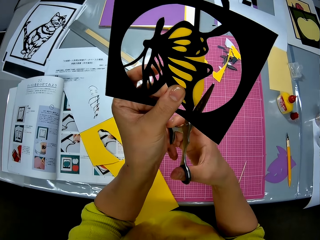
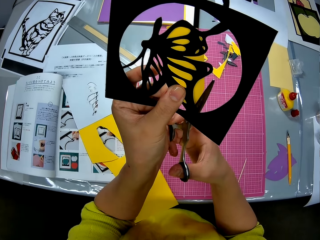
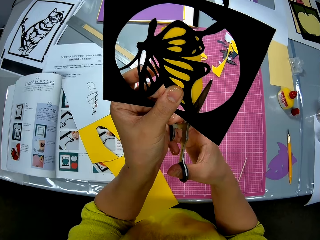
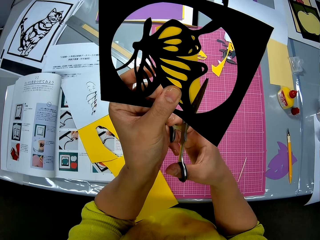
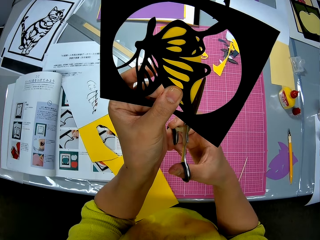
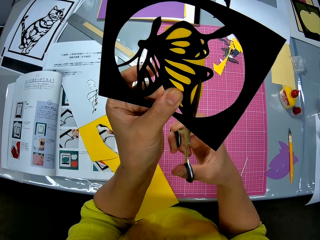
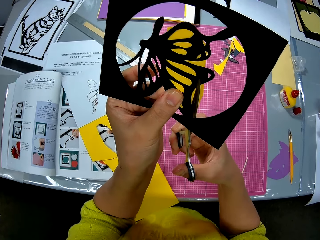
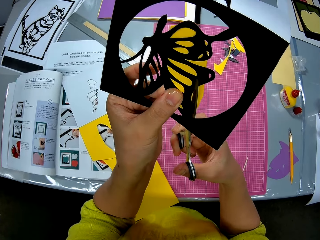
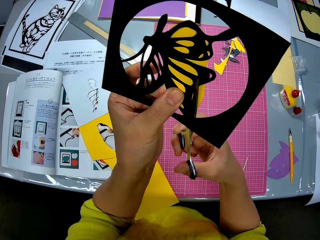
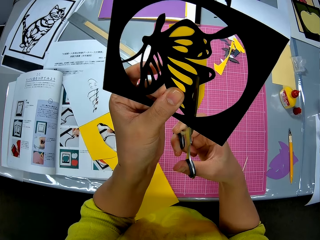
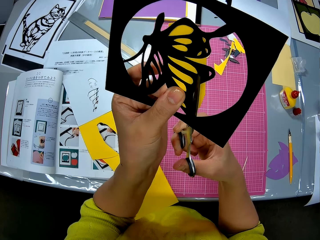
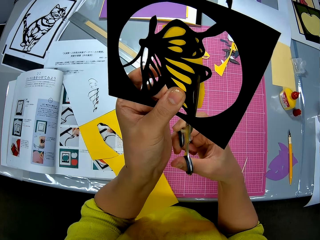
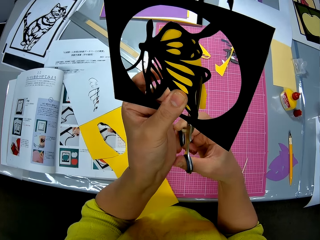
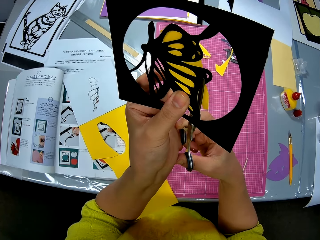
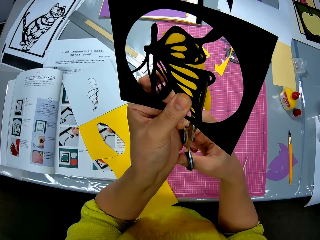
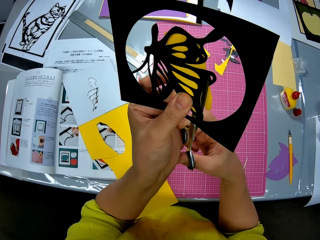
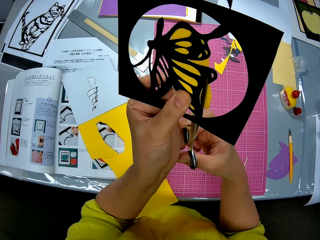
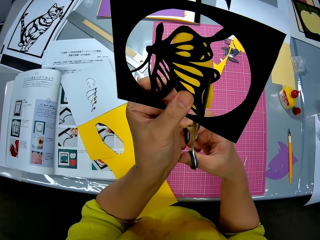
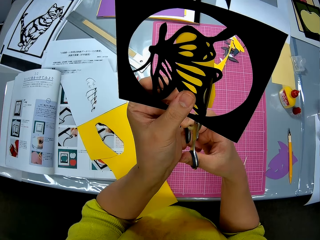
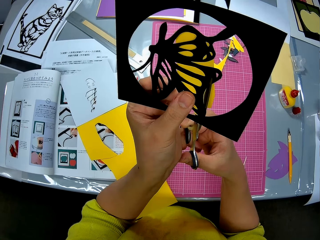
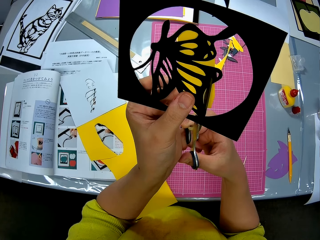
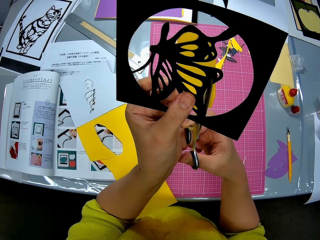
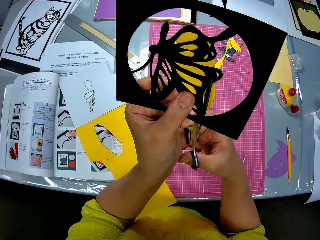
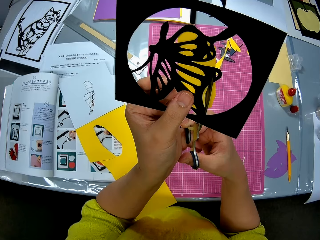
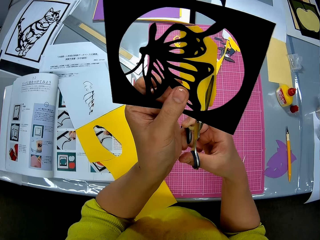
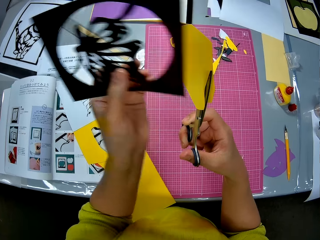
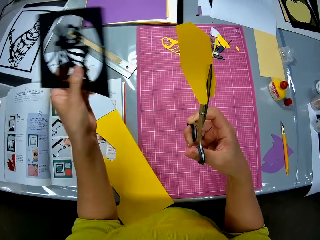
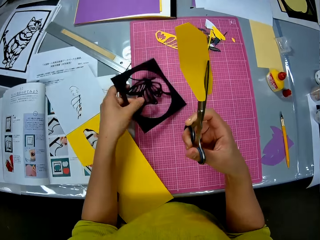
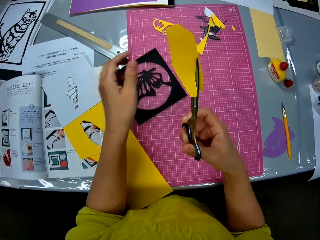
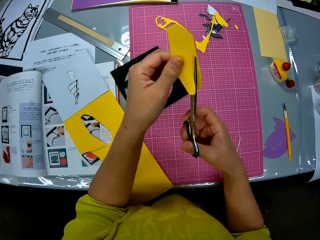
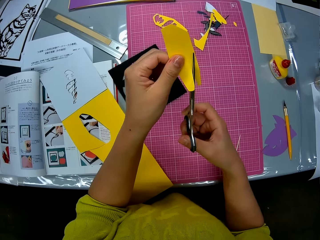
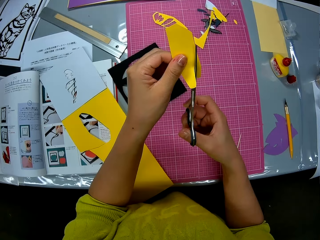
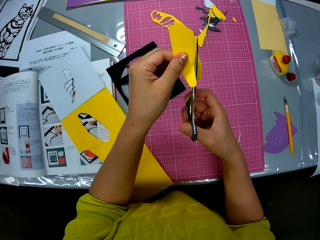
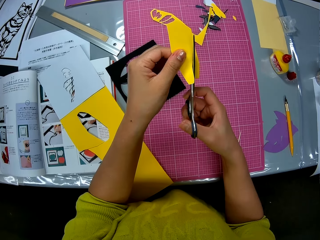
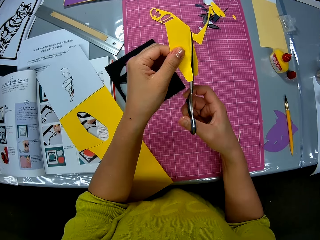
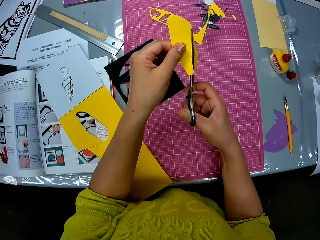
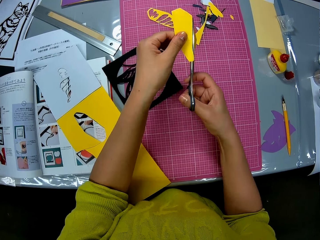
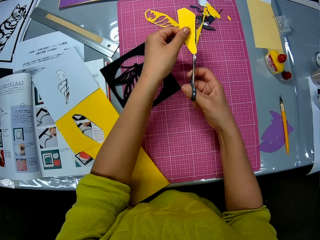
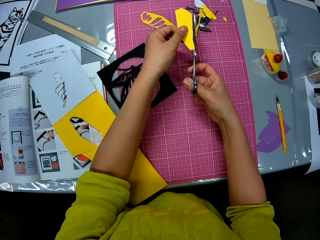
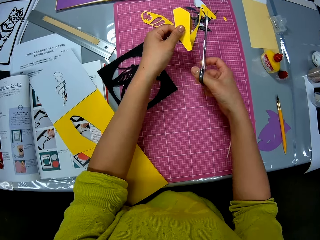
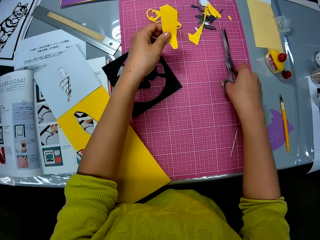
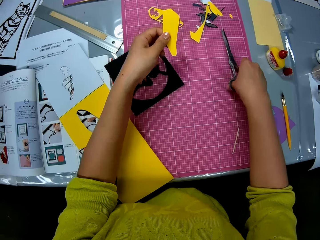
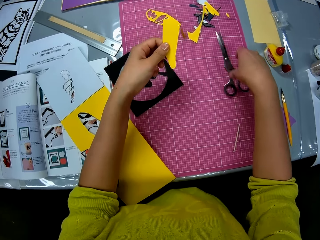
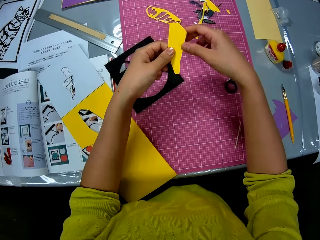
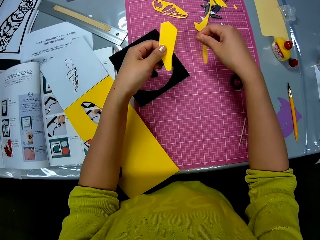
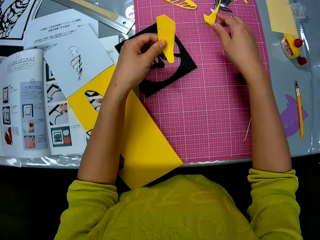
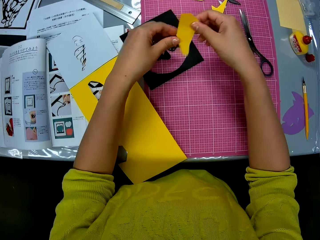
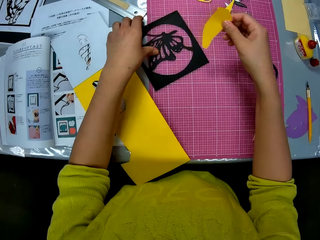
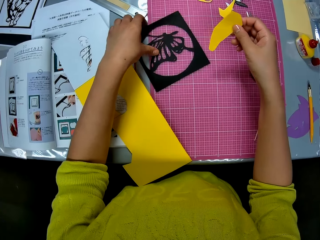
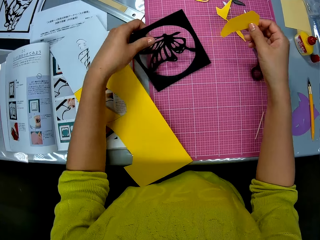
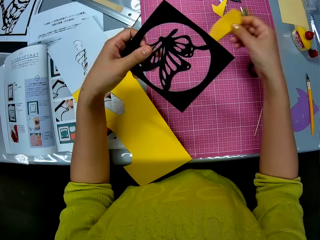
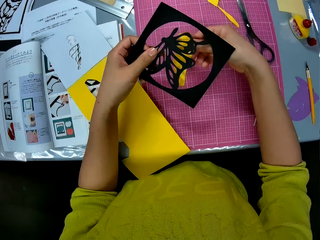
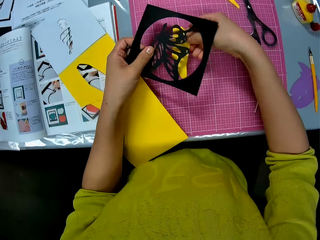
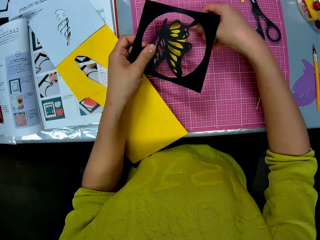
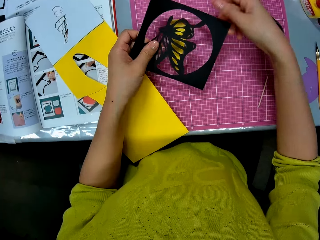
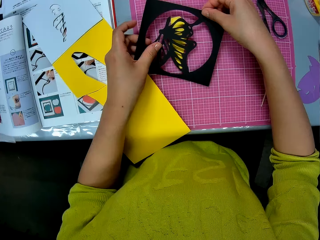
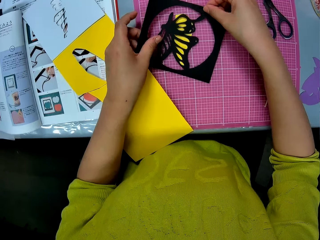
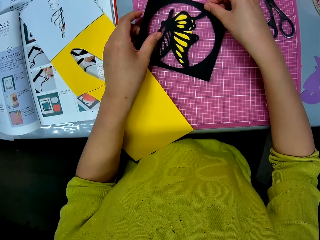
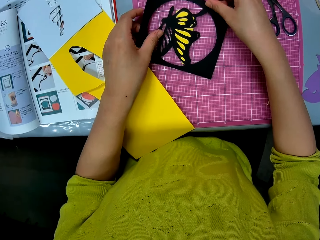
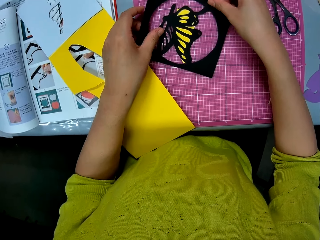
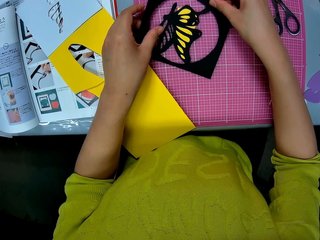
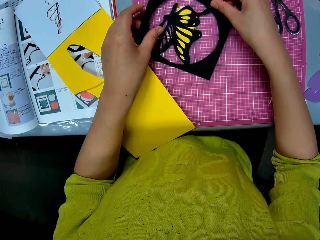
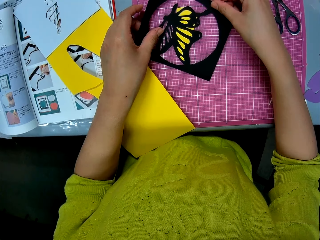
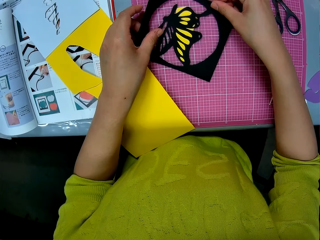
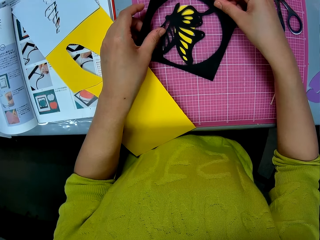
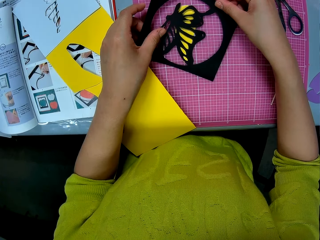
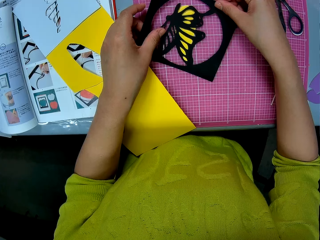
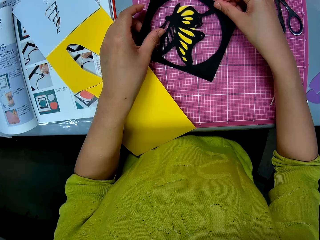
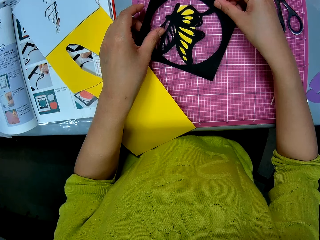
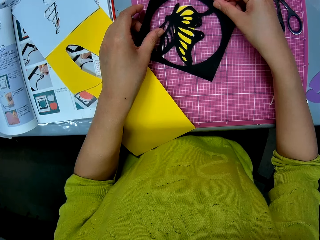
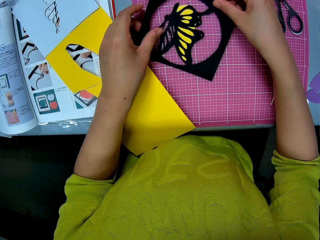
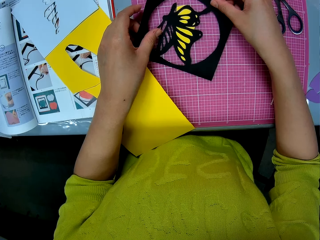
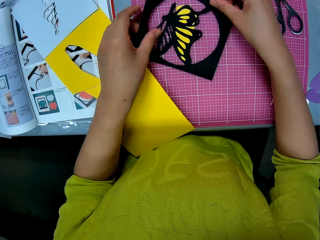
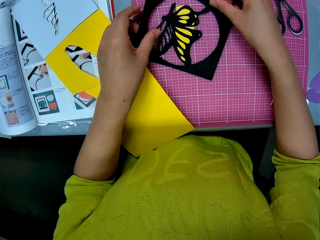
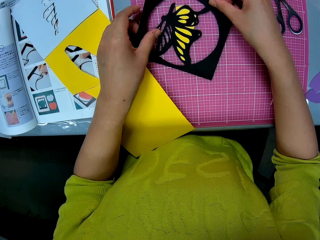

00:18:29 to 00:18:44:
The camera wearer cuts the yellow piece or craft paper. They drop the piece. They cut the yellow piece. They drop the scissors. They drop the cut out yellow piece. They pick up the black piece. They construct the craft paper. They drop the yellow piece. They place the black piece on the yellow piece.

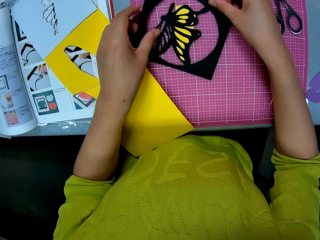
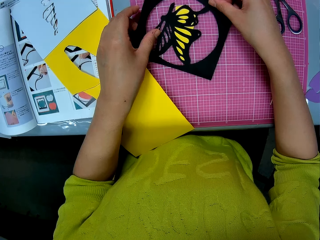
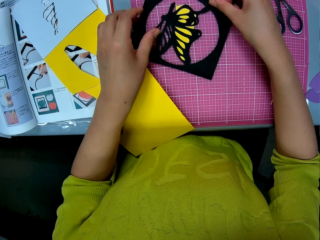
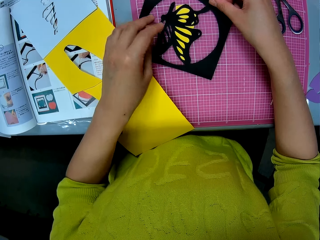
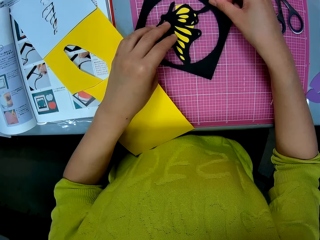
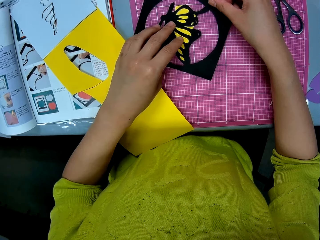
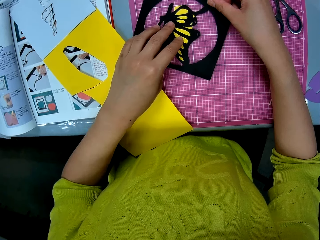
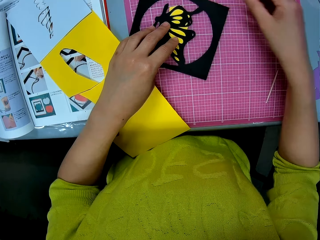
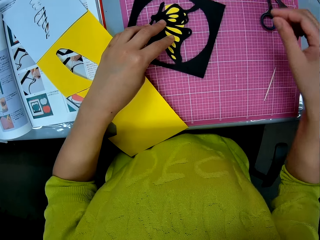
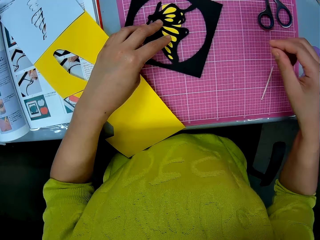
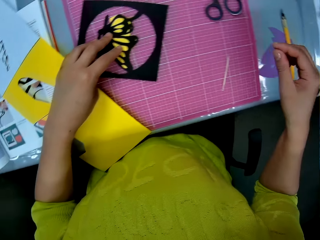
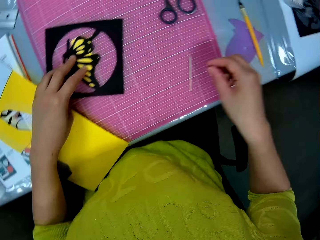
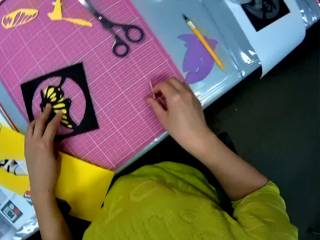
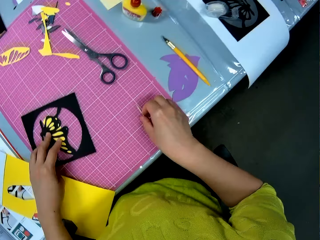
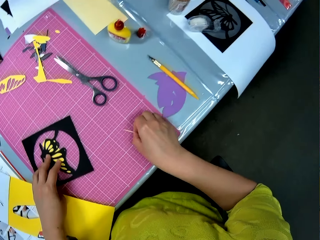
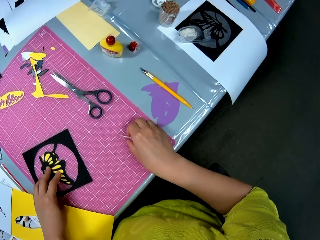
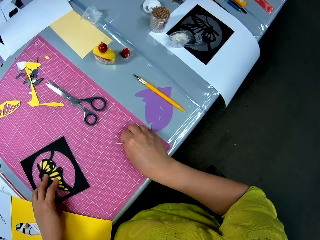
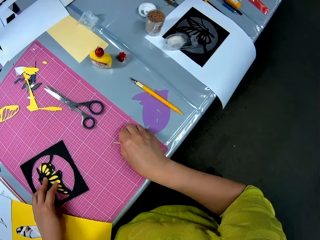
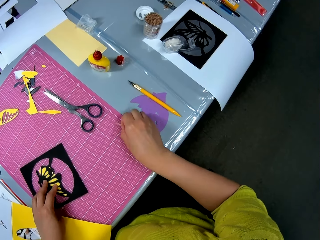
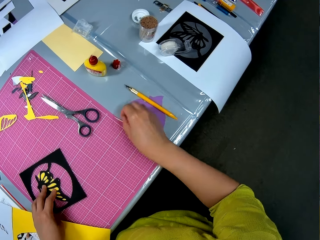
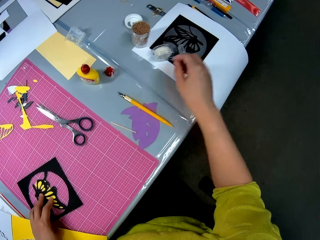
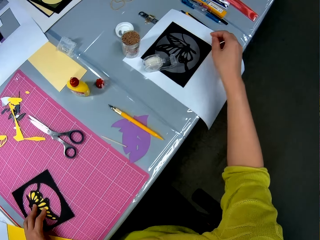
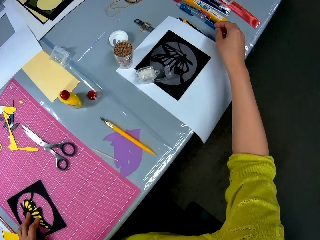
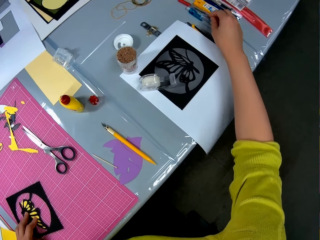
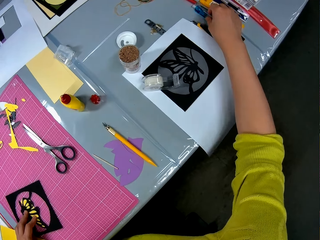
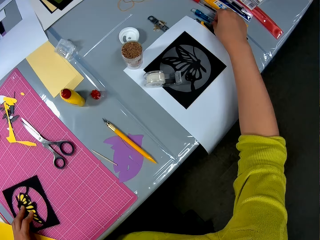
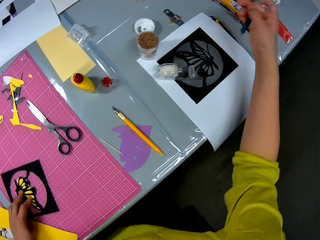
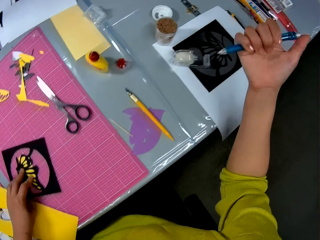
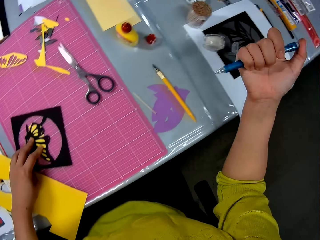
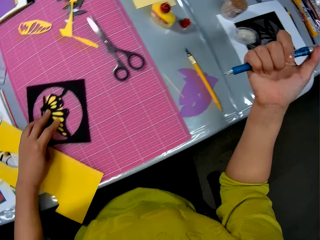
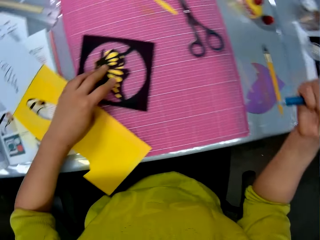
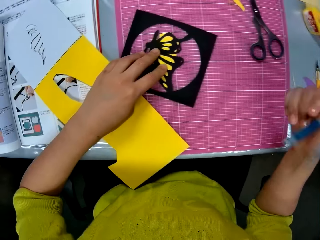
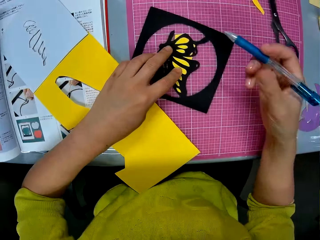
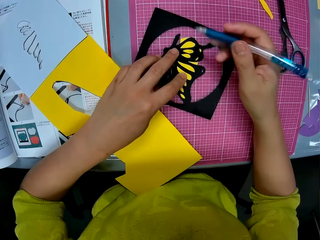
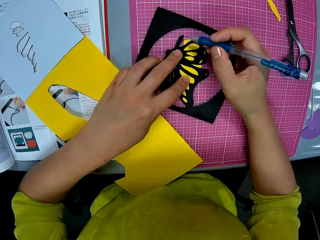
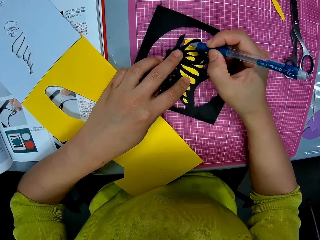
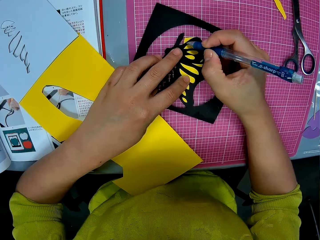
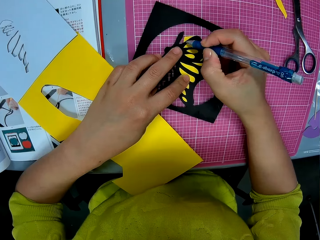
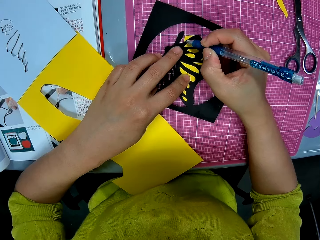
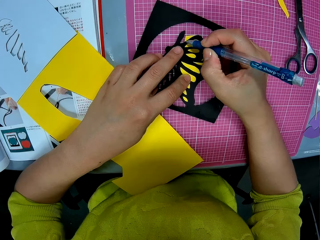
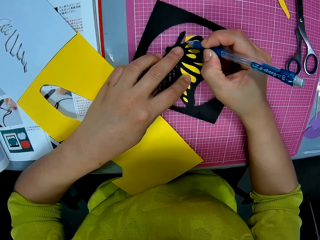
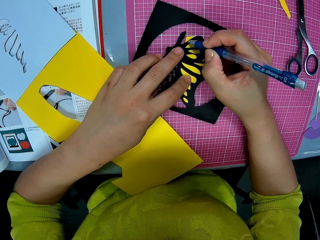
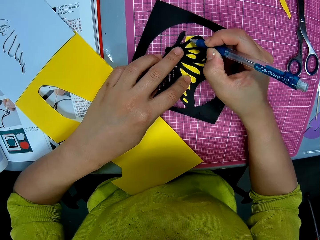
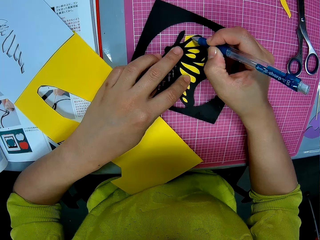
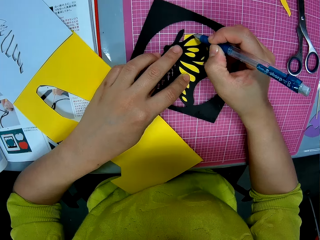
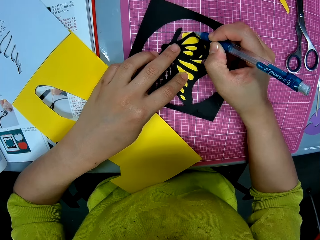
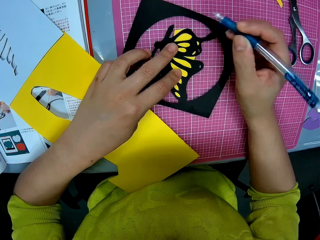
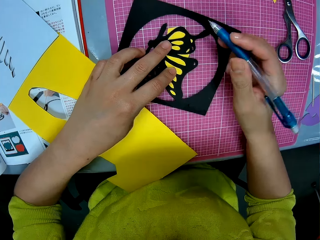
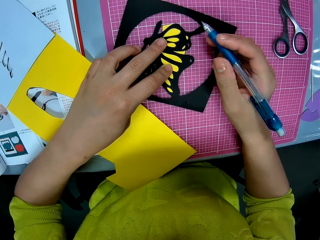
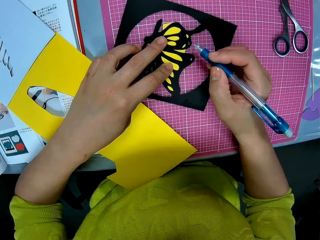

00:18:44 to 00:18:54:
The camera wearer moves a stick from the cutting mat to the table. They pick up the craft pen. They press the pen. They outline the craft paper. They mark the yellow piece with the pen.
